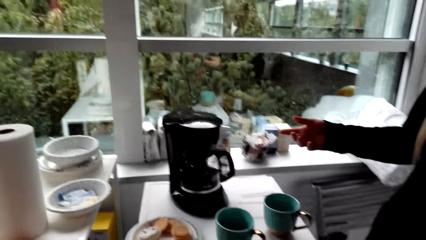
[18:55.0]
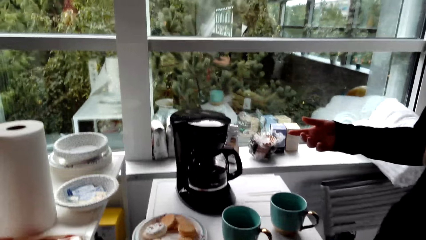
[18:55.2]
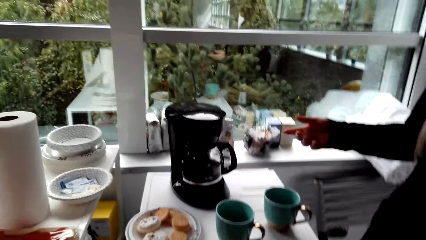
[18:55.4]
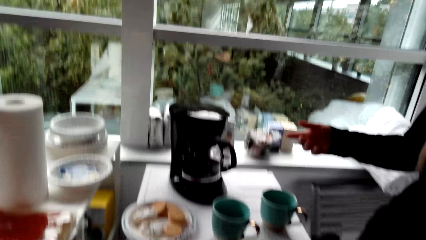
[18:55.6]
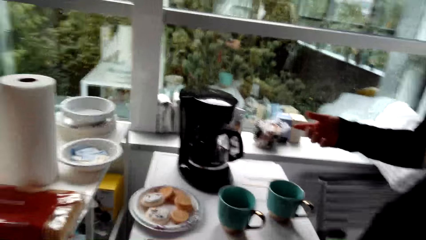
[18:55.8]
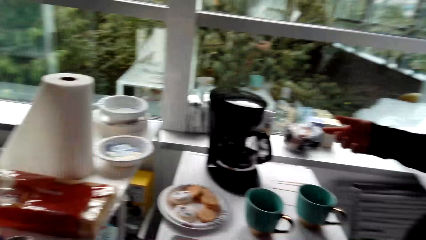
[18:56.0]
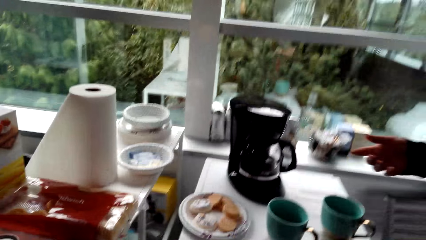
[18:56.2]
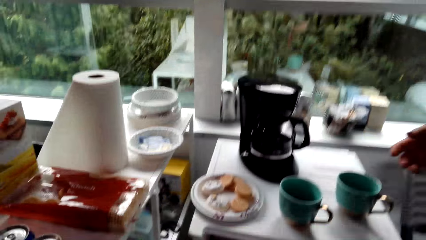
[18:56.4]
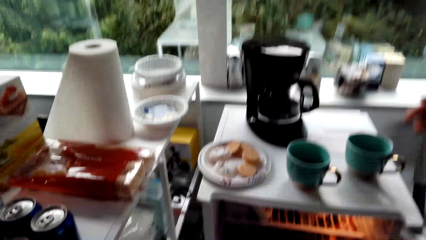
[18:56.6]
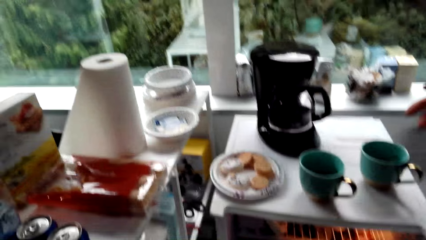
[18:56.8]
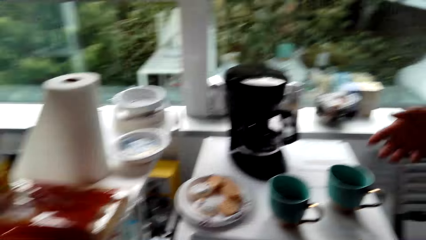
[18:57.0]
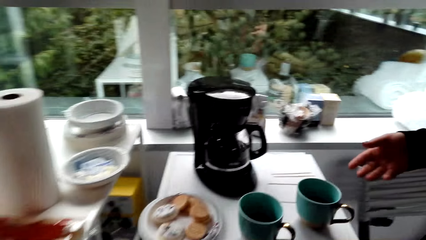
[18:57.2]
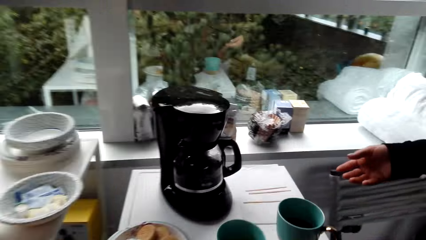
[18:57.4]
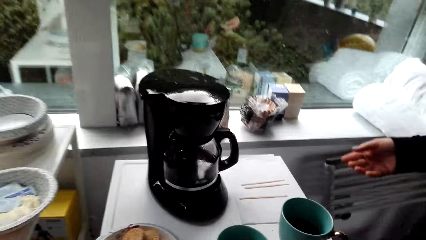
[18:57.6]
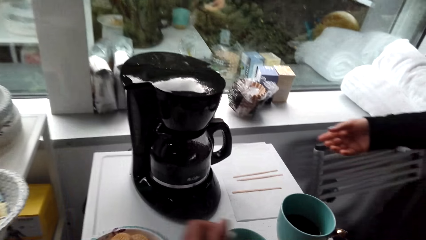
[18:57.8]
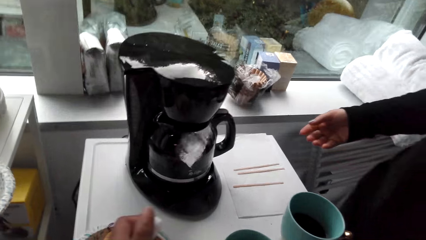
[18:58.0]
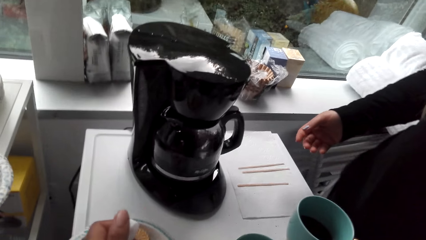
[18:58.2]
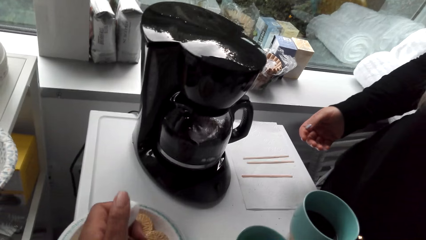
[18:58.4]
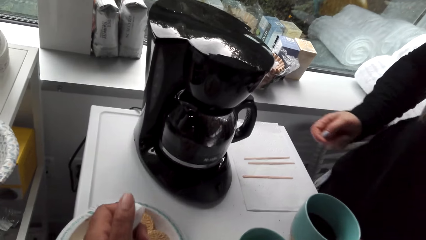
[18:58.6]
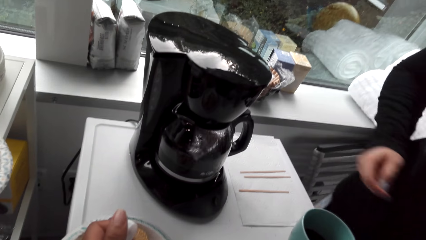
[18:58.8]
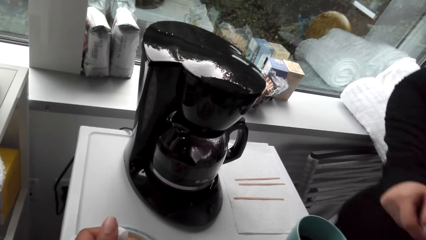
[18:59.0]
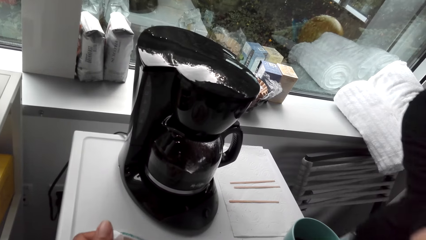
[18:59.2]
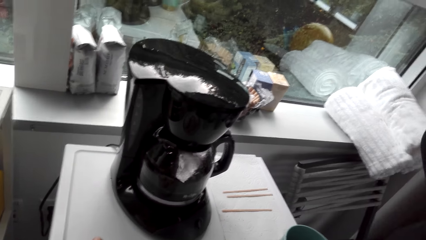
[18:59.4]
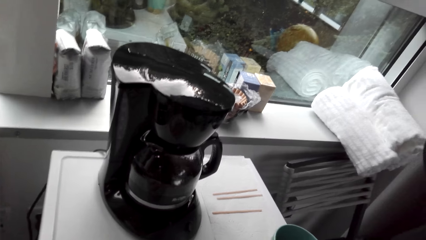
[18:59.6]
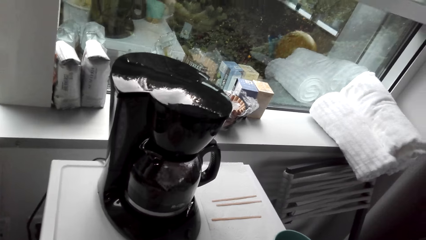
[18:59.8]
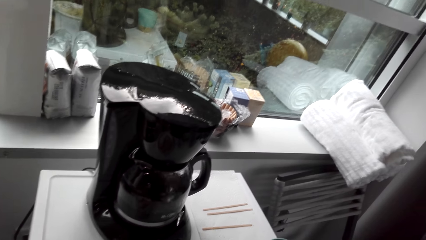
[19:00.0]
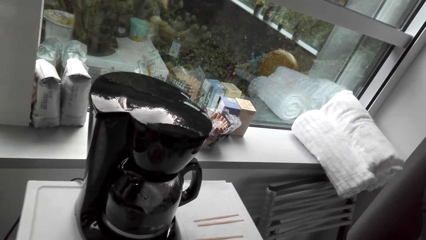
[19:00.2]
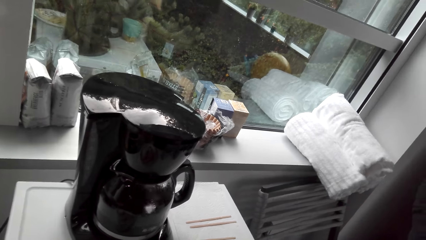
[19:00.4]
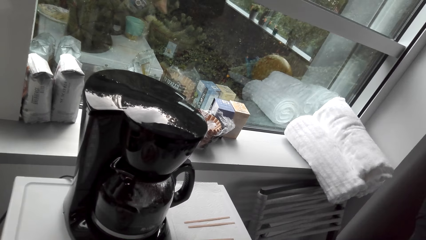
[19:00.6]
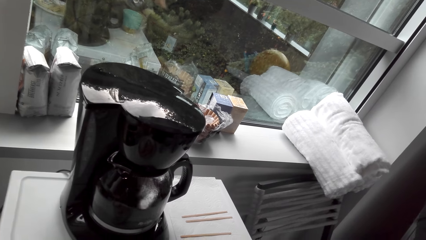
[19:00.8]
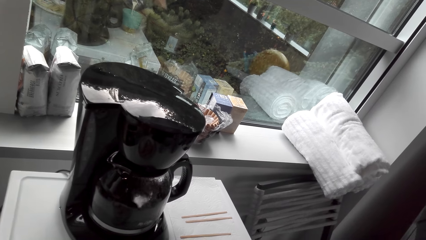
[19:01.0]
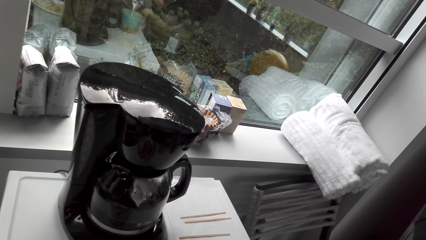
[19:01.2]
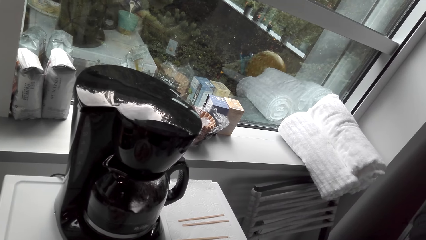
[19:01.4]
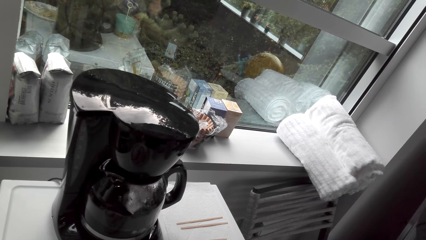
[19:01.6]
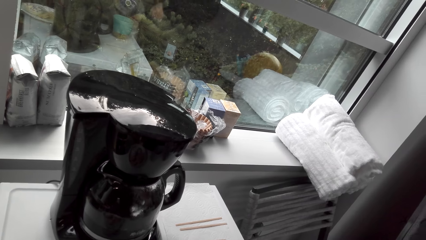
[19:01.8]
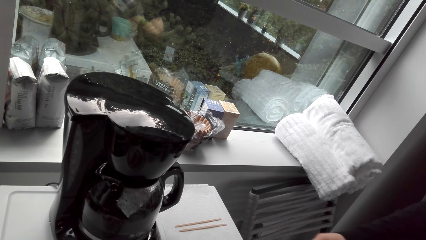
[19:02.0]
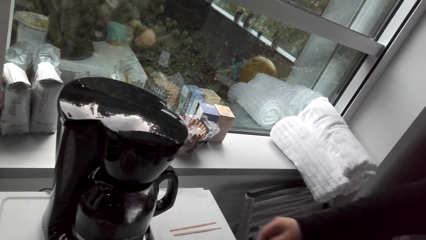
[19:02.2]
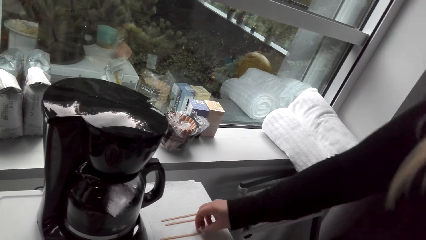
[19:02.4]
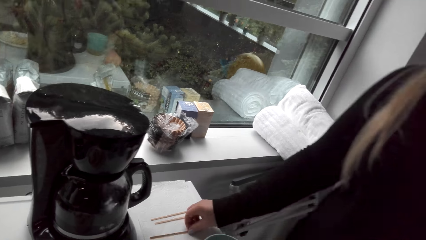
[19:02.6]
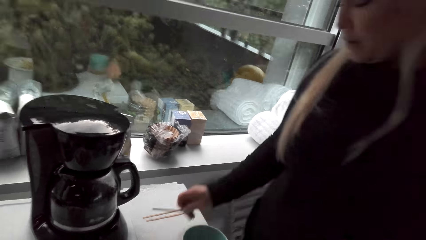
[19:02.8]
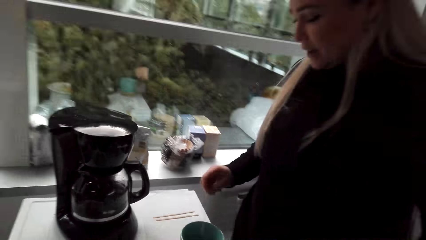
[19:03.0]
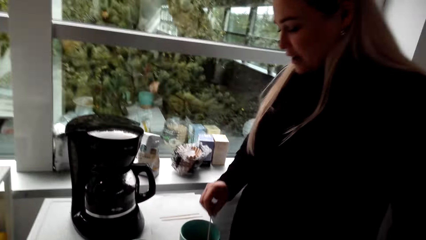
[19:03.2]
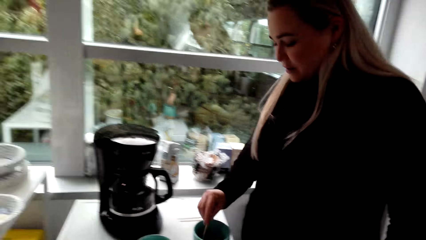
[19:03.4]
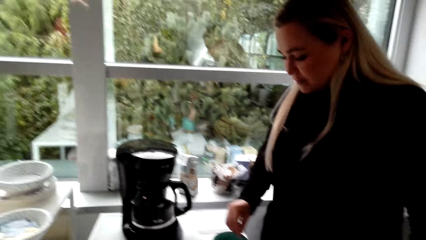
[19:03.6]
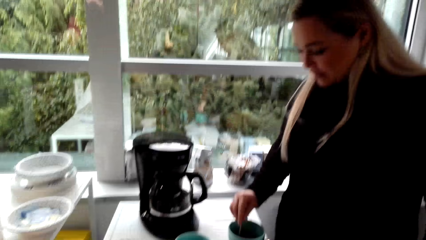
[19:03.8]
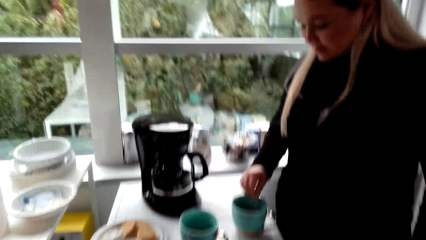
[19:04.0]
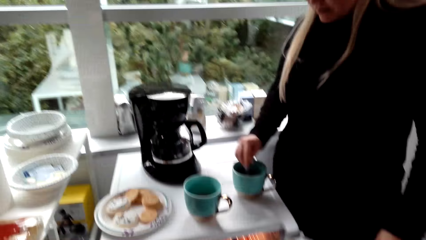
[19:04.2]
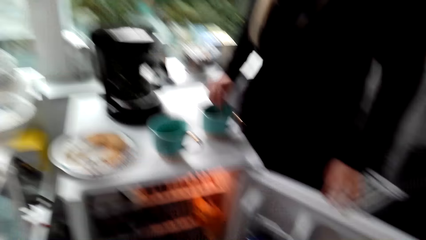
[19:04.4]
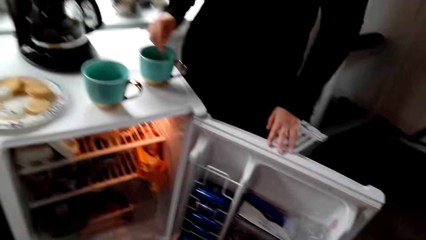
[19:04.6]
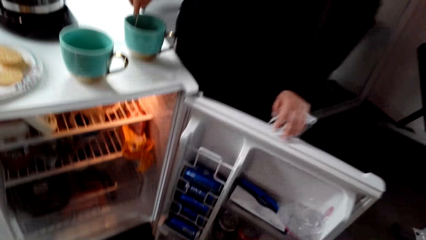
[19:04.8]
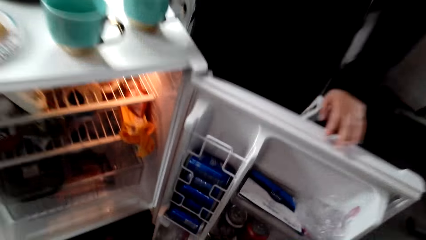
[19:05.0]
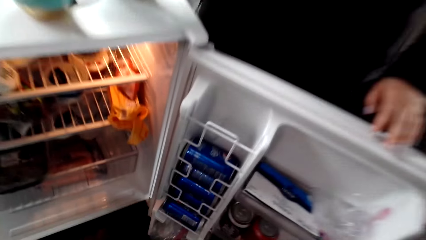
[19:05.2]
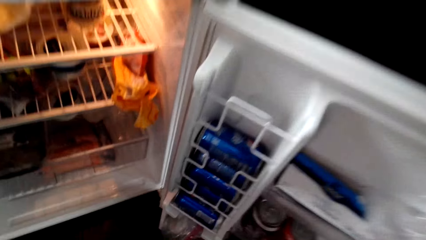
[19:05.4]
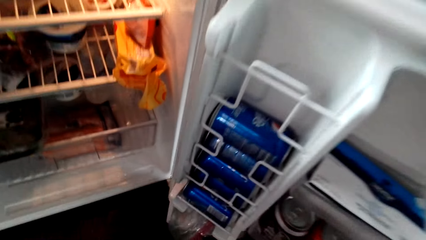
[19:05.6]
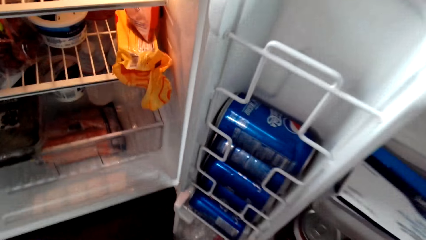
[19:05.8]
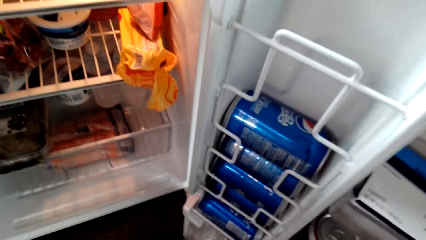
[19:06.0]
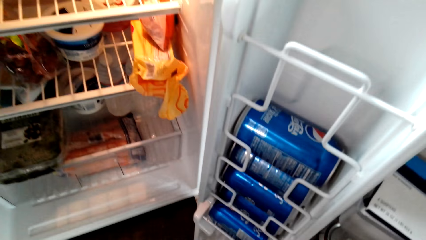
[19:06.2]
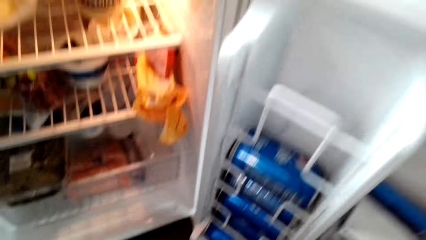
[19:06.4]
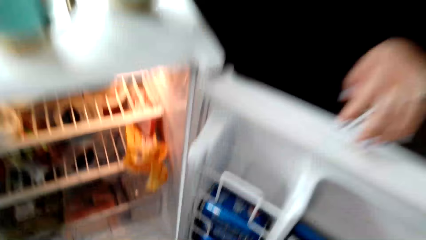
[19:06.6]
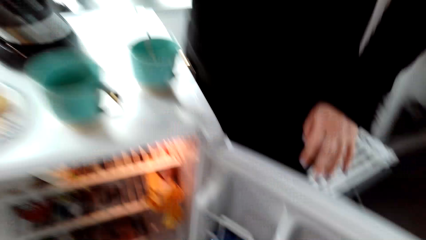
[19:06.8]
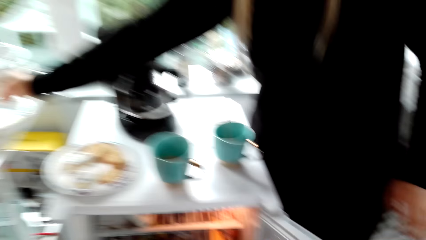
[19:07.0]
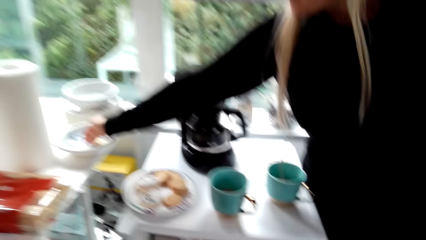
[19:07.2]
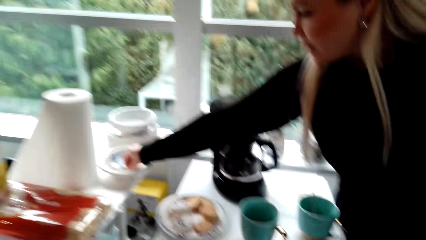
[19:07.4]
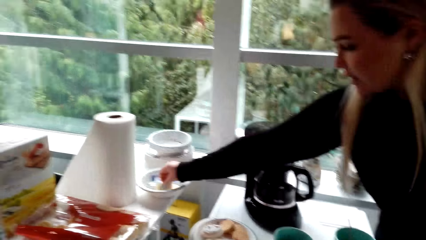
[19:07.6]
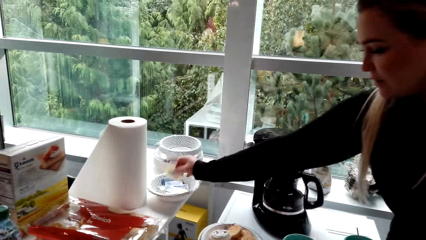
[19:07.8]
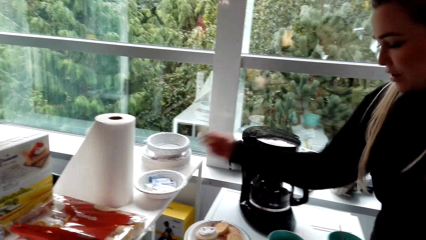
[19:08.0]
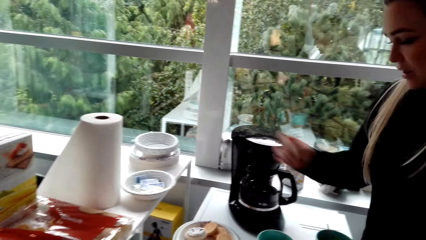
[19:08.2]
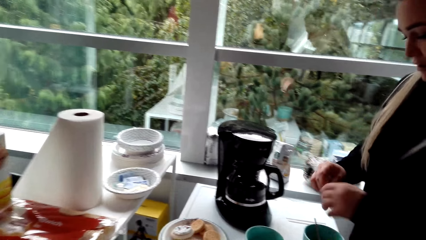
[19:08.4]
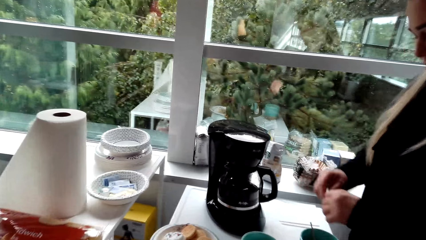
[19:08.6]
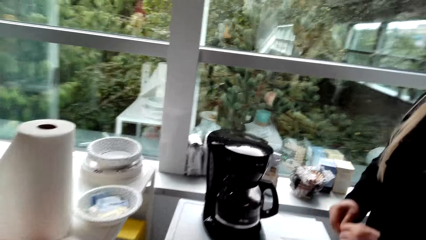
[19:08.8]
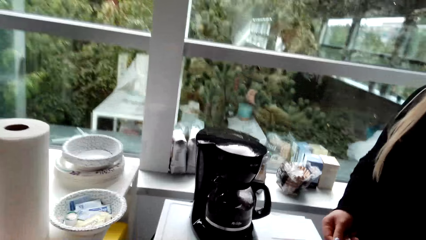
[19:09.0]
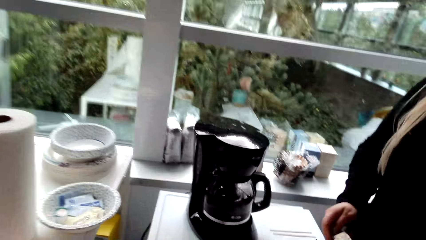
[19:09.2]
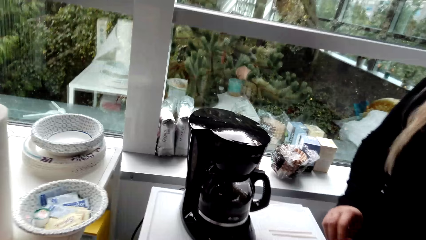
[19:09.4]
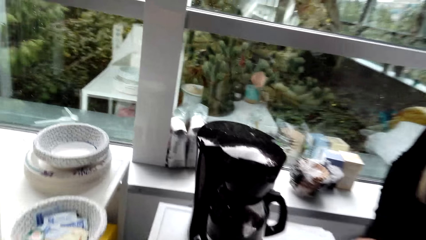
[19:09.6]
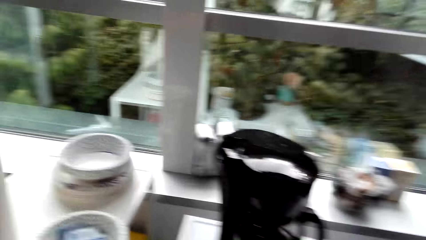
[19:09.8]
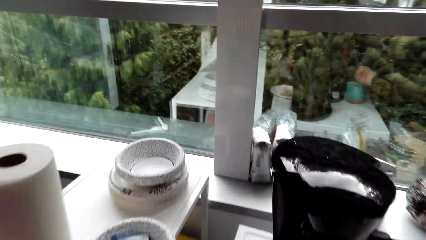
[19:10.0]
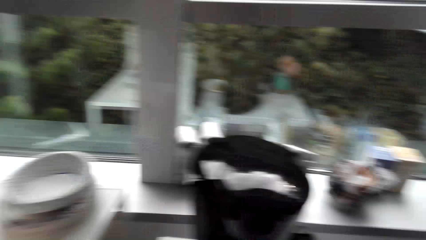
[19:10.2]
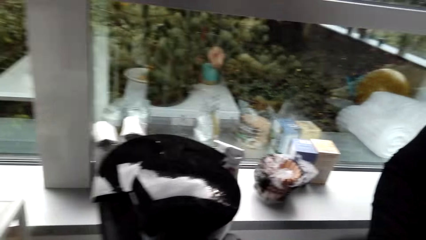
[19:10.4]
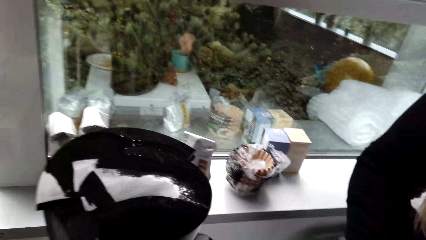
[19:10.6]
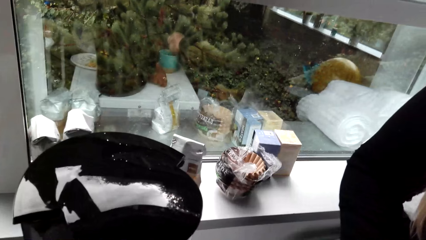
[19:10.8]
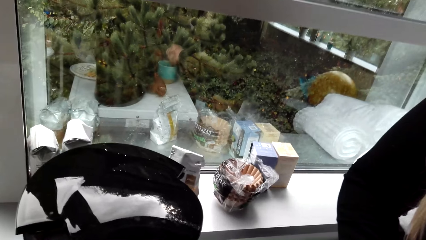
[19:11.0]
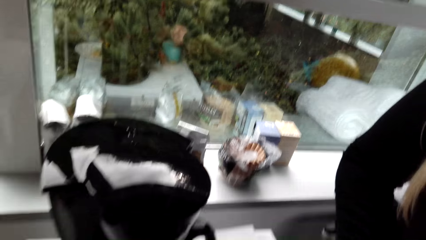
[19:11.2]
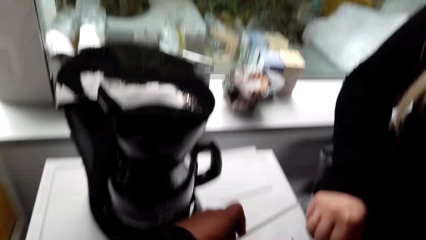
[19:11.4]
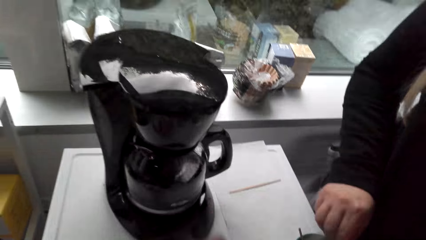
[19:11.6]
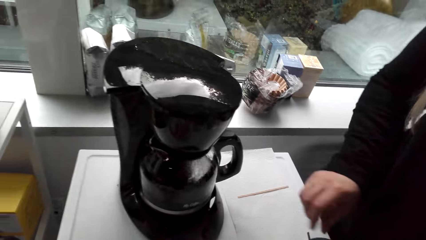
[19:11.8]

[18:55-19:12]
The camera wearer laughs. A woman picks up a stirring stick and stirs the coffee. The camera wearer looks in the fridge. The woman picks up sugar. The woman tears the paper. The woman opens the sugar.
